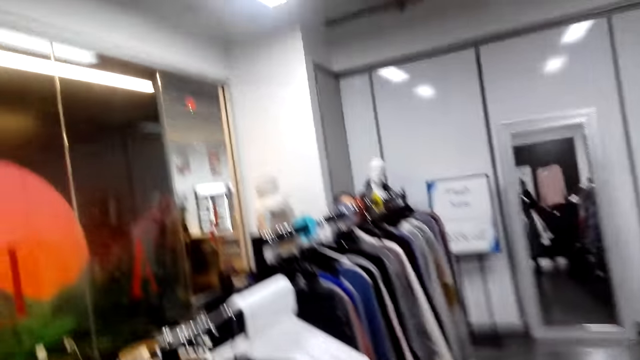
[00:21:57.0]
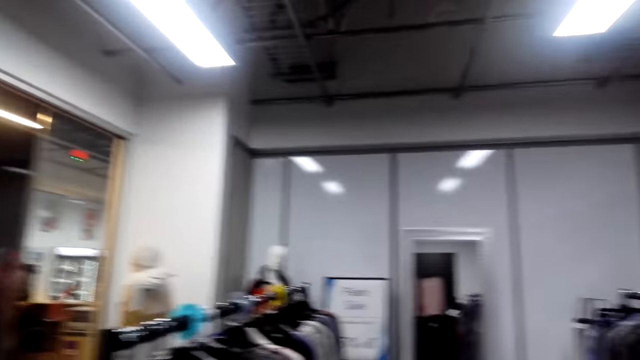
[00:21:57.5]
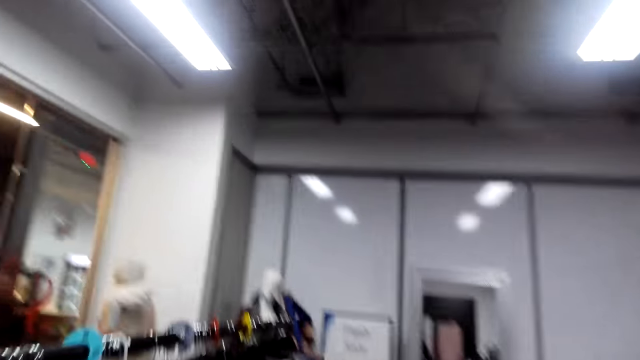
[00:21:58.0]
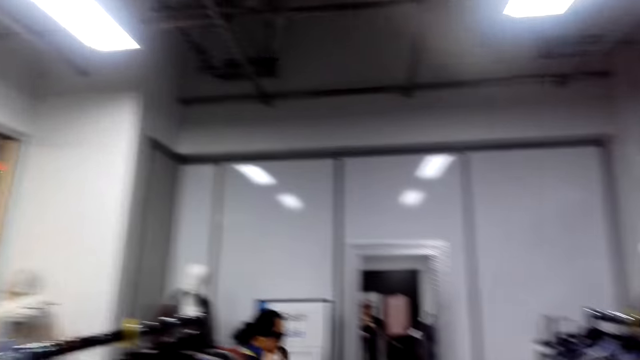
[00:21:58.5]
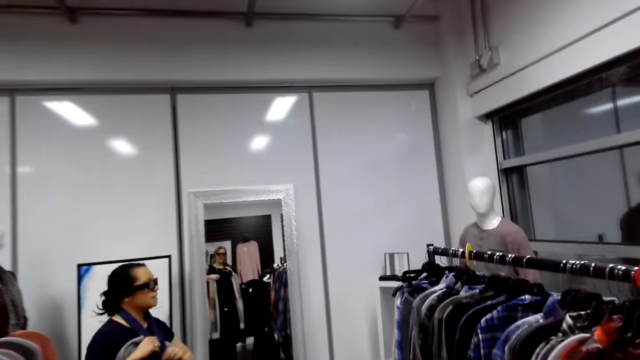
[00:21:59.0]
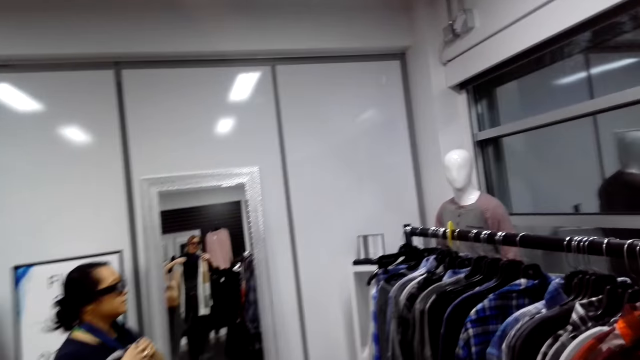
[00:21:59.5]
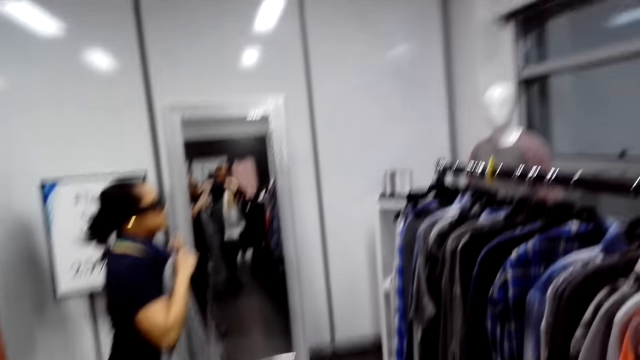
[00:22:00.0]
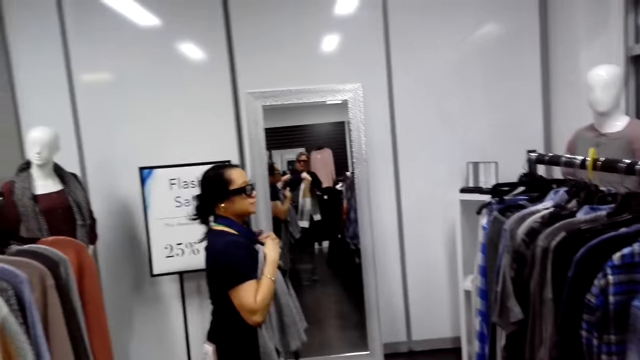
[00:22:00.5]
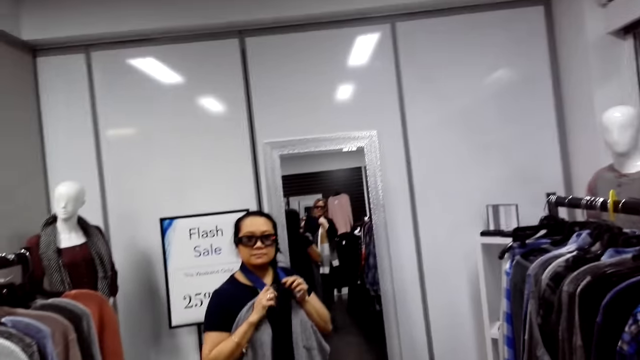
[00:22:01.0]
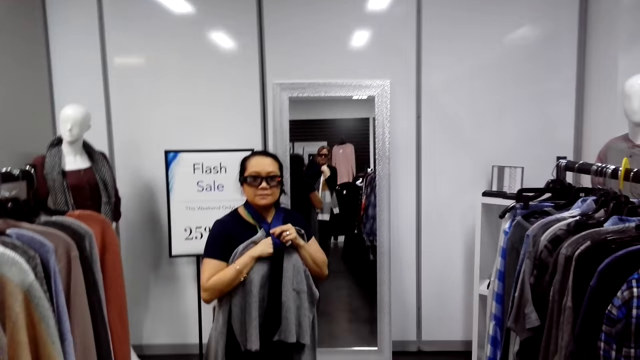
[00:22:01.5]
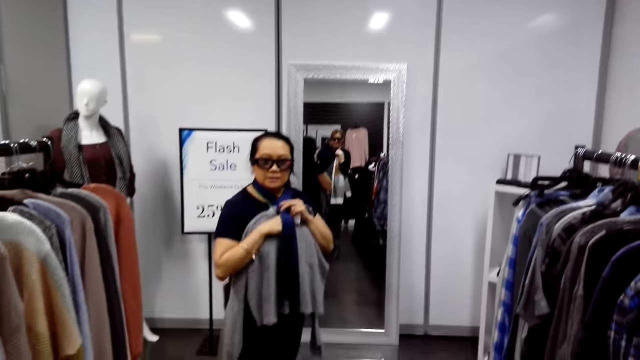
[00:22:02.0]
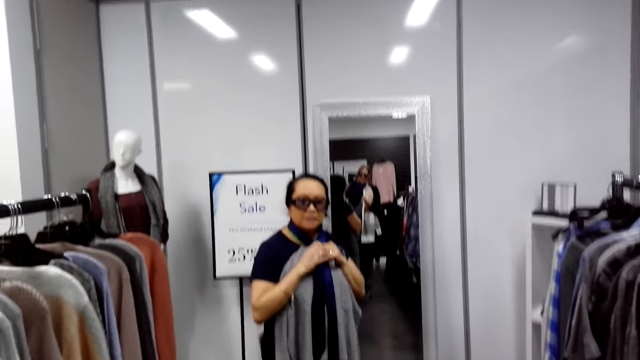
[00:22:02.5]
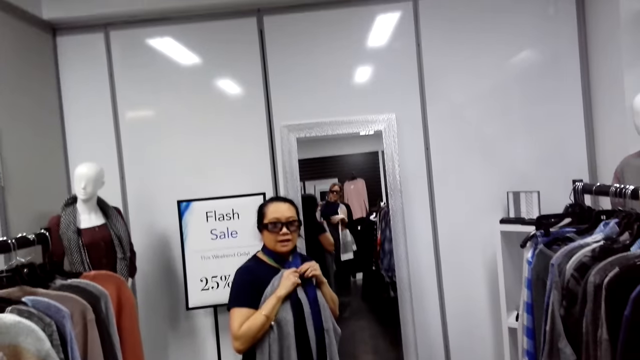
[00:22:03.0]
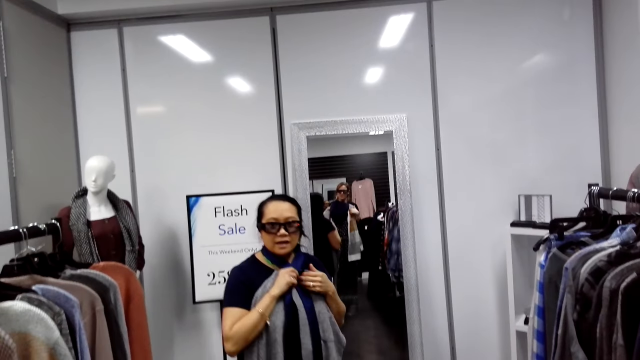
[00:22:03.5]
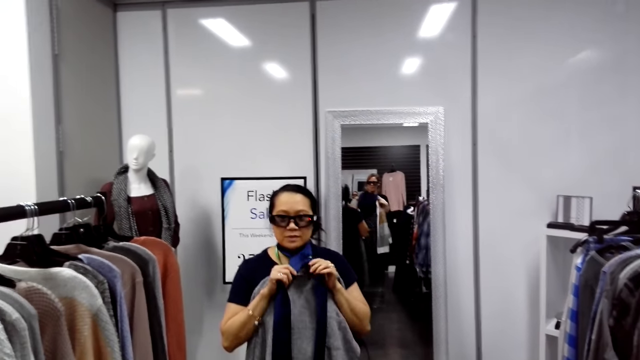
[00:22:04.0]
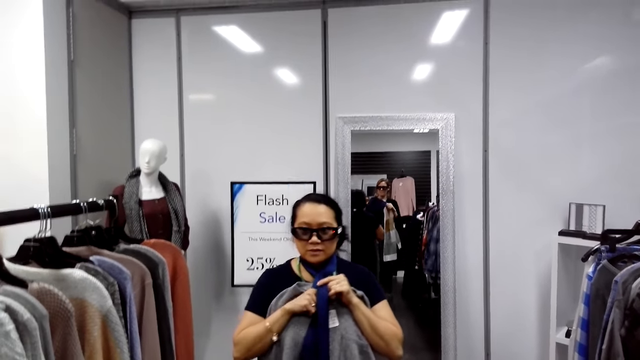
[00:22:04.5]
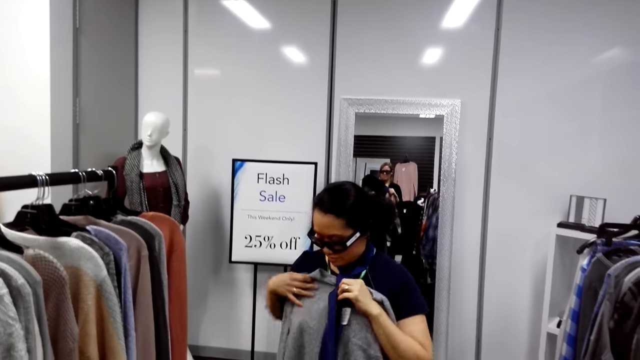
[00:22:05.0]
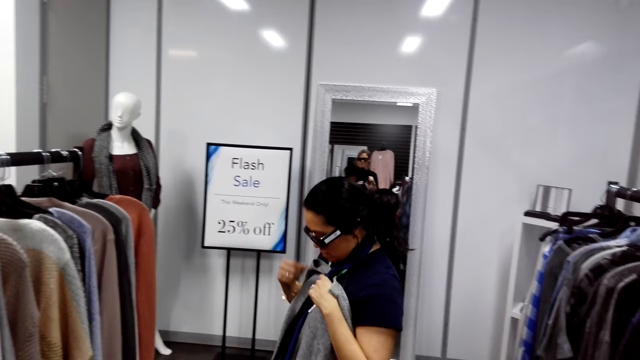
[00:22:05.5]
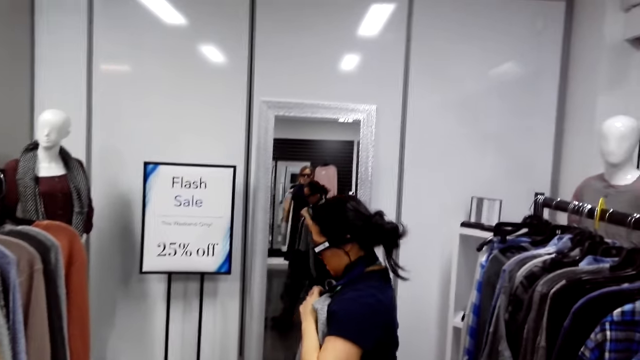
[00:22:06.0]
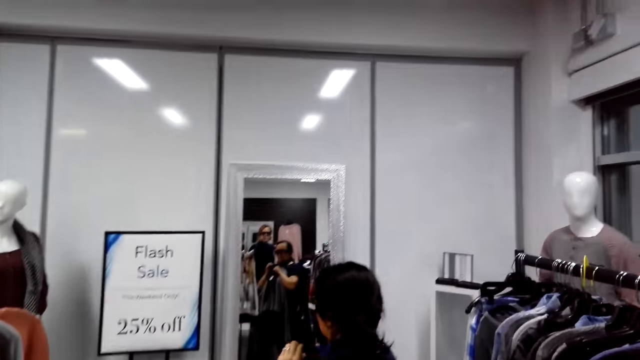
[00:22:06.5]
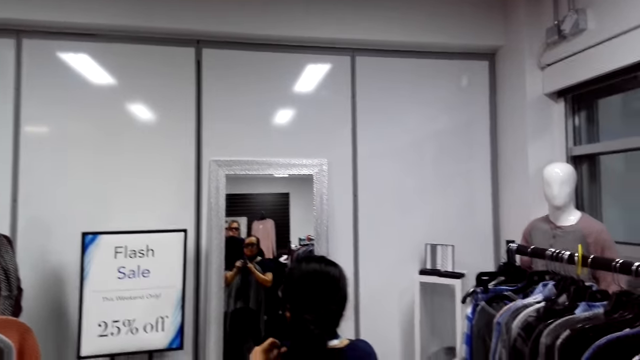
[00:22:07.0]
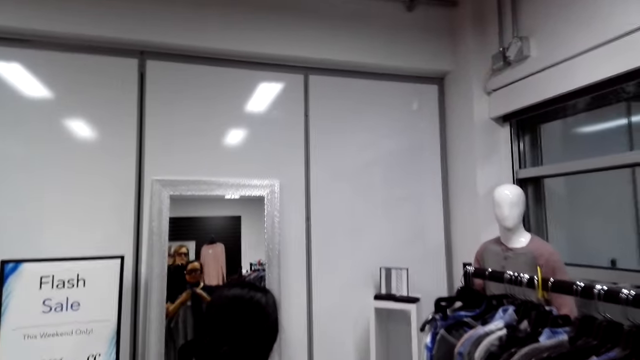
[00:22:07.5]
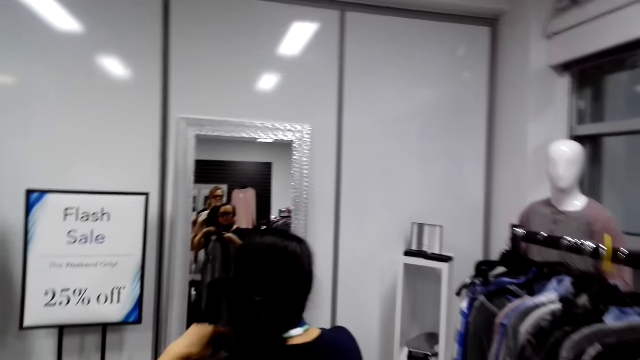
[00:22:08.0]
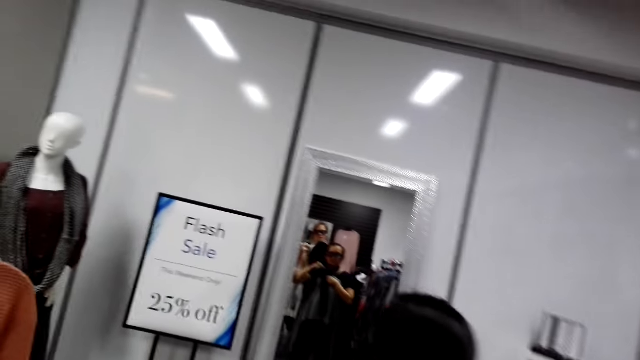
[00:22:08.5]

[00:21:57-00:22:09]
The camera wearer walks around. They turn around and walk towards the clothes. A man holds a cloth. The man ties a scarf on the neck. The camera wearer talks to the man. The man turns to the mirror.

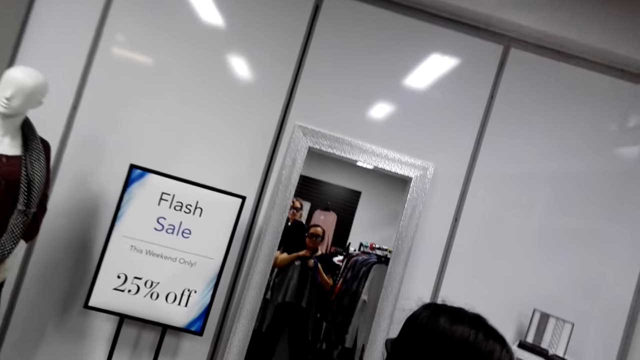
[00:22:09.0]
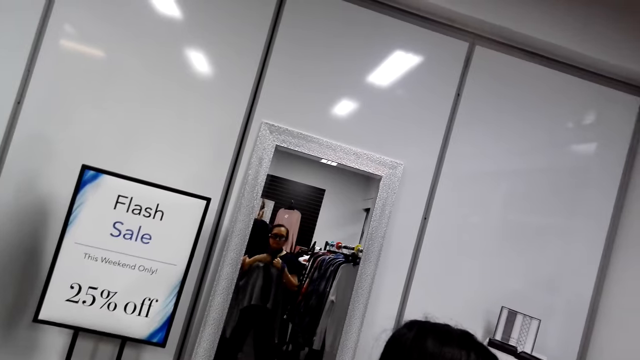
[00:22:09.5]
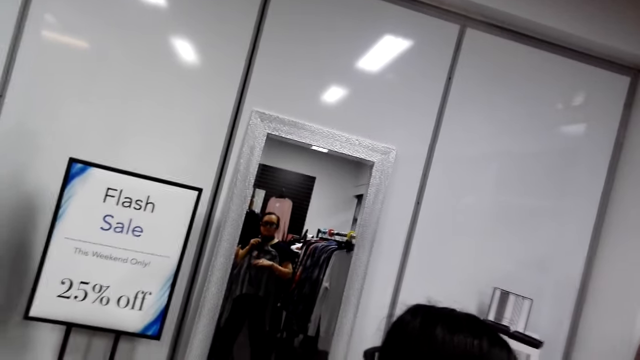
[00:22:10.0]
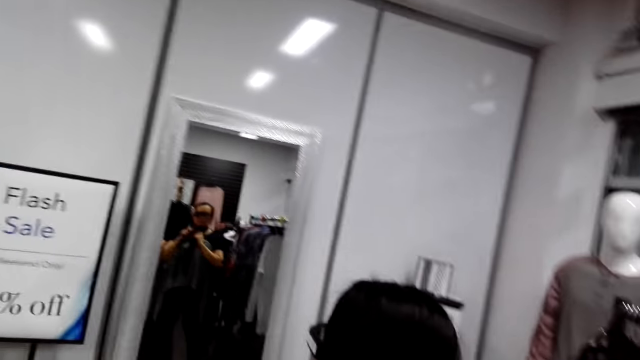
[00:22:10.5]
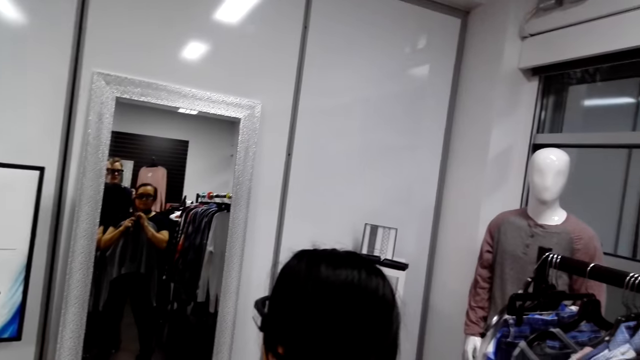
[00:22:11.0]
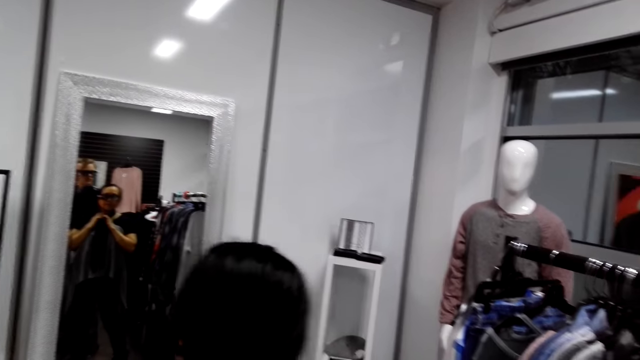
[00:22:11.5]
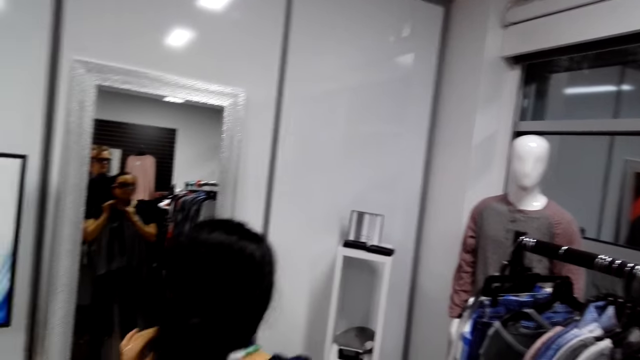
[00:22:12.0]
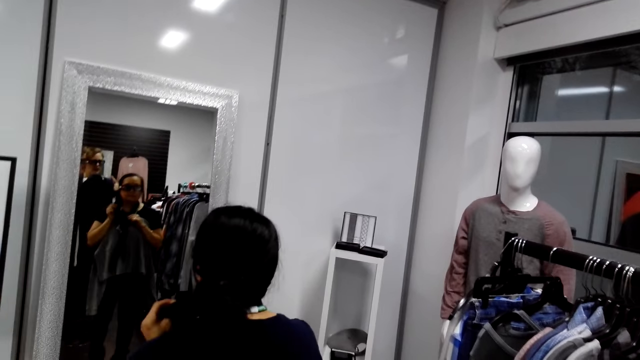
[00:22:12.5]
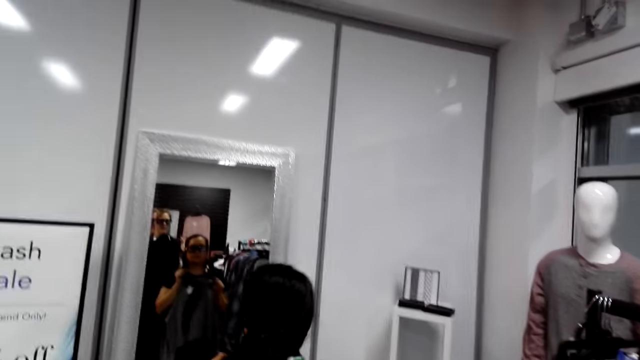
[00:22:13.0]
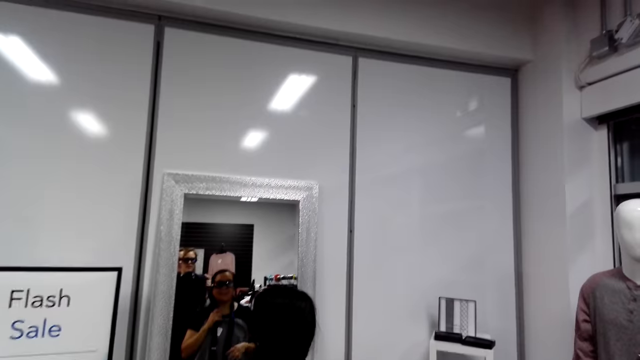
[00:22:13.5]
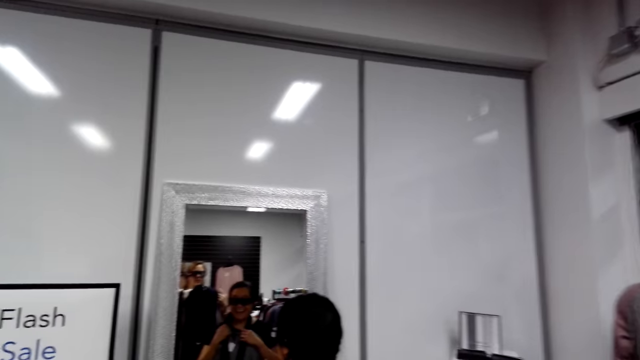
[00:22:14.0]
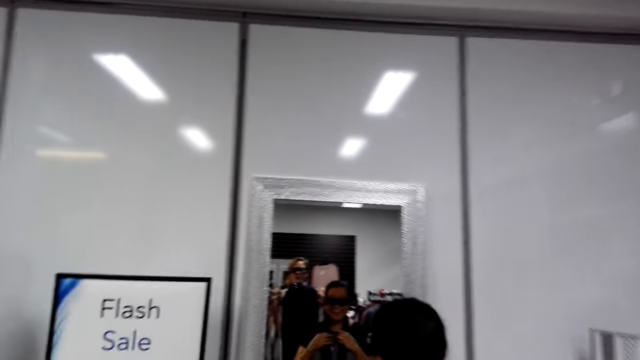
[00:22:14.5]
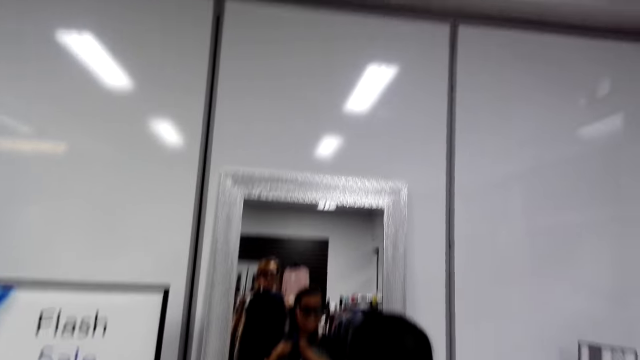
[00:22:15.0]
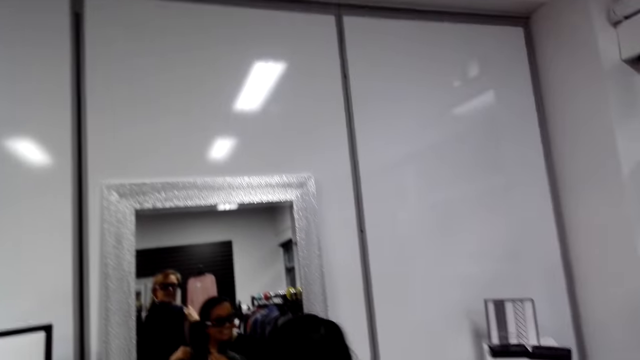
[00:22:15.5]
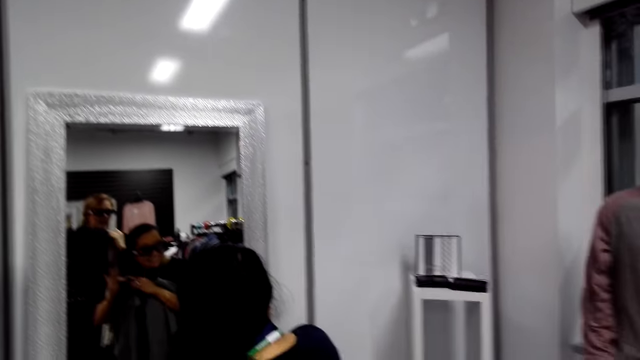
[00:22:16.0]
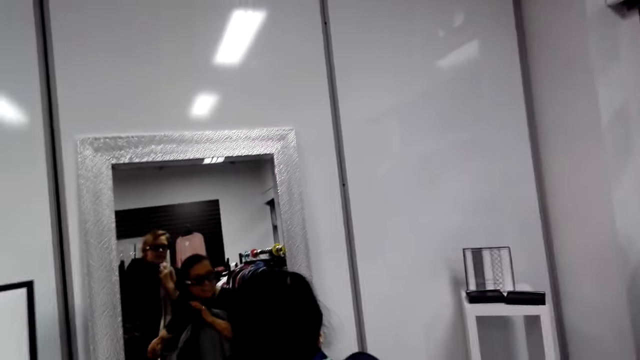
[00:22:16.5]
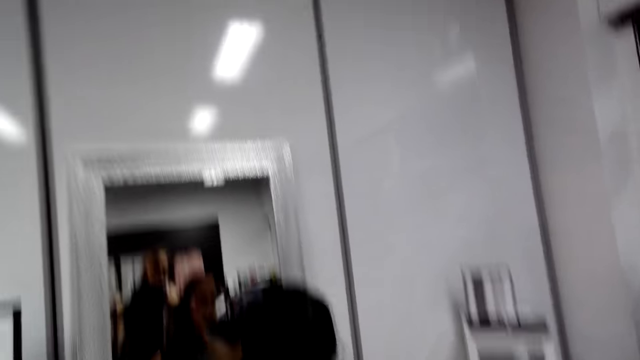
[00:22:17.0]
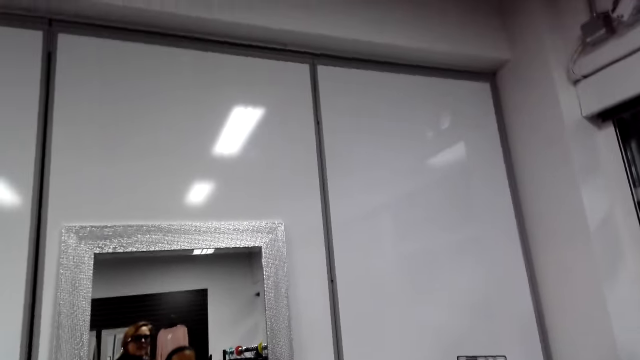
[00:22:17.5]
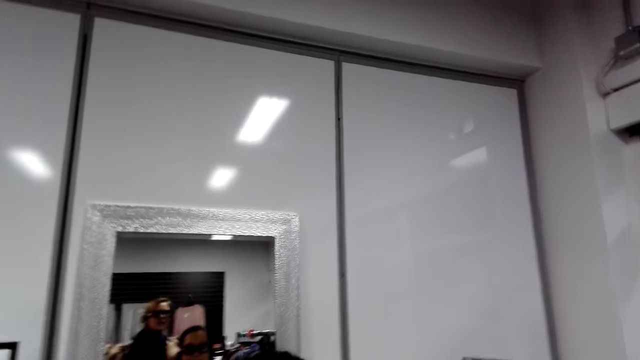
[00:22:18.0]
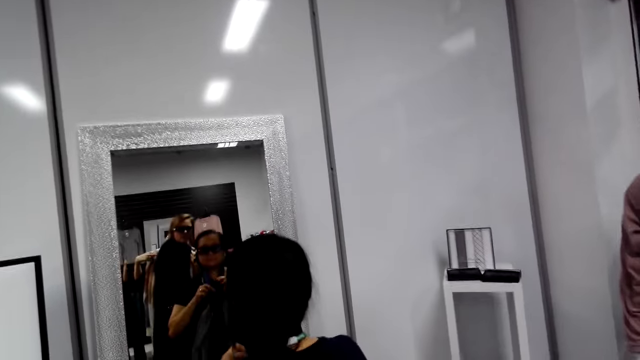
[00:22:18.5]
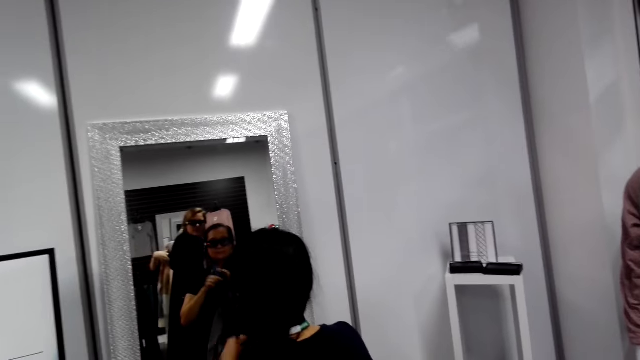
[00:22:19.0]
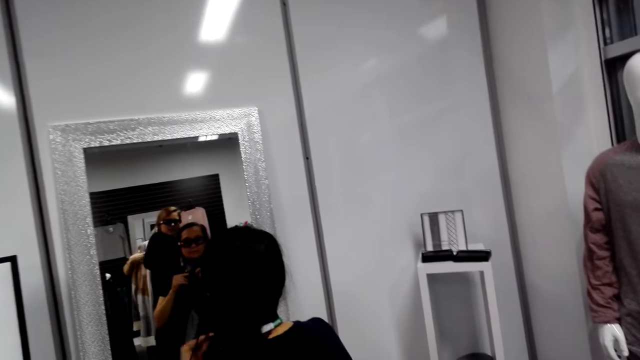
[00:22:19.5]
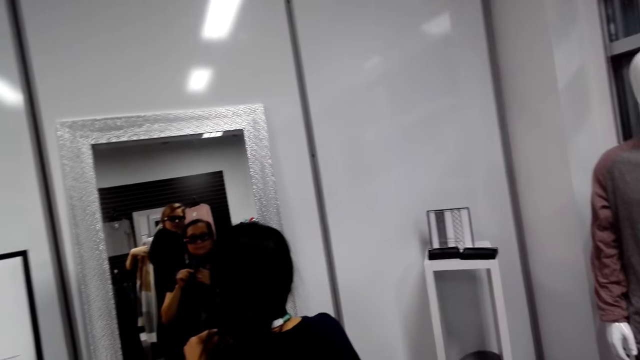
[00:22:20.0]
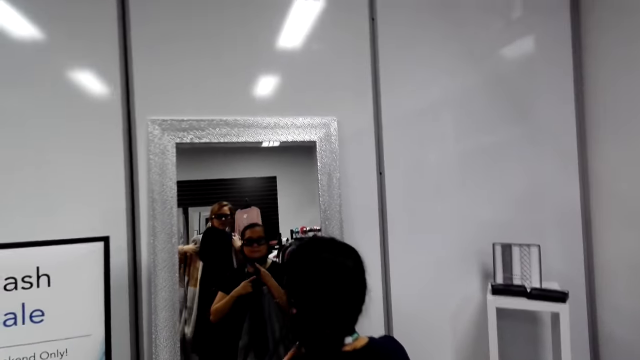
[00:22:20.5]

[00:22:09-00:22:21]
The camera wearer turns around. A man turns to the mirror. The camera wearer turns around. The man ties a scarf on the neck in the mirror. The camera wearer stands behind the man.
